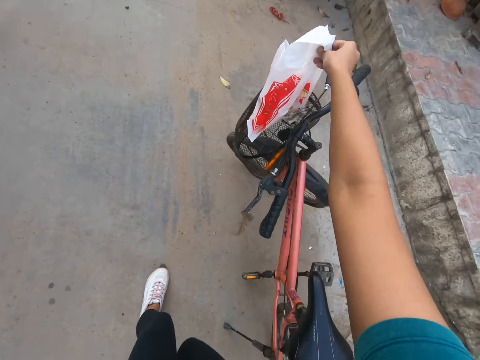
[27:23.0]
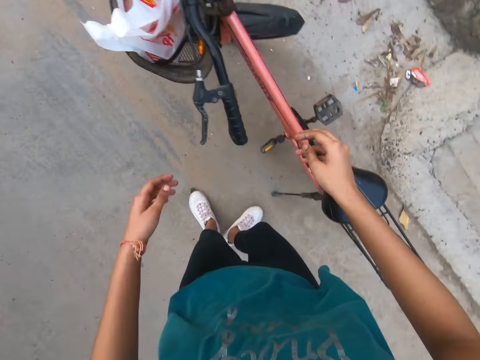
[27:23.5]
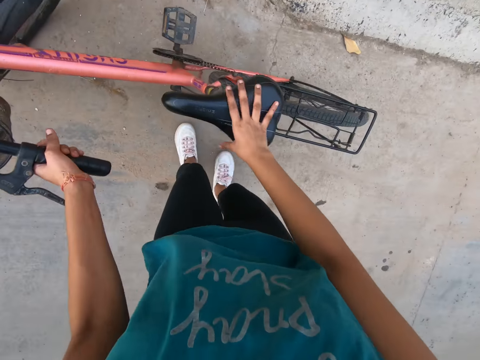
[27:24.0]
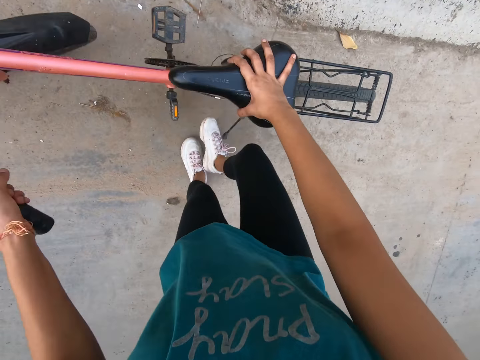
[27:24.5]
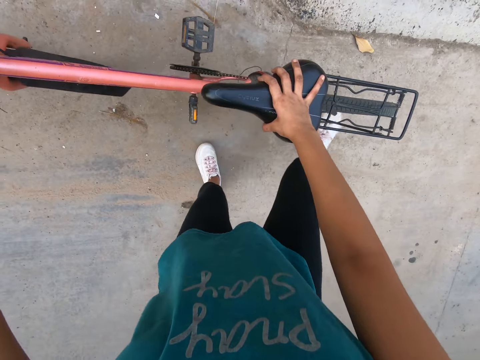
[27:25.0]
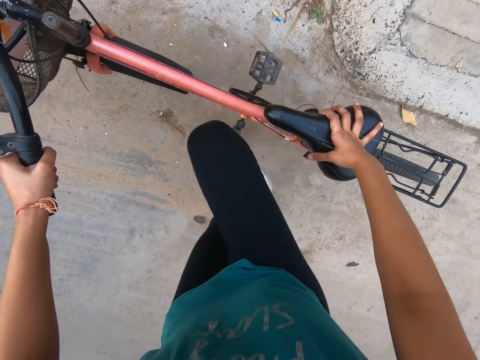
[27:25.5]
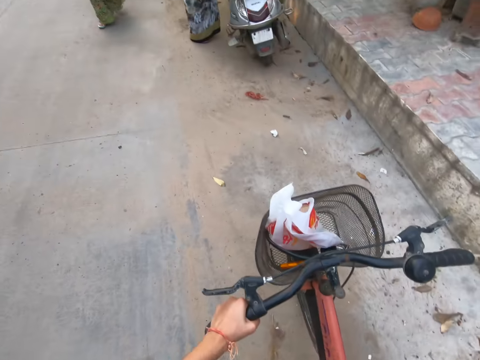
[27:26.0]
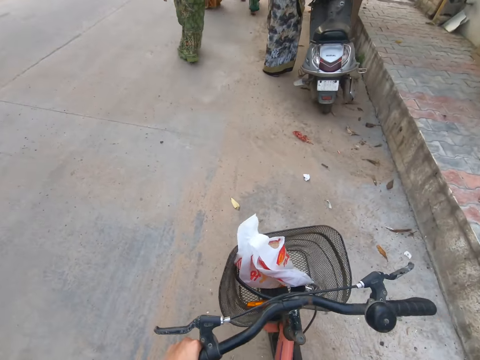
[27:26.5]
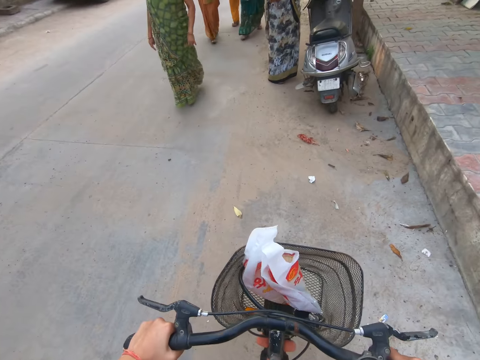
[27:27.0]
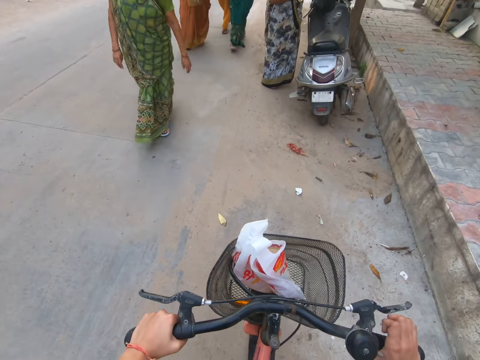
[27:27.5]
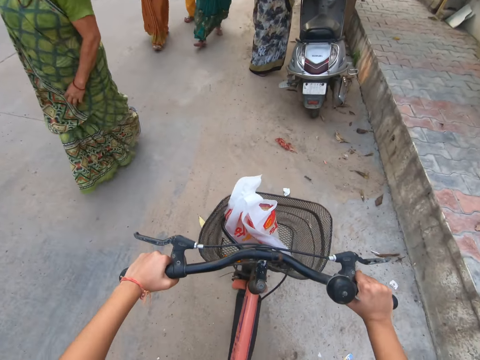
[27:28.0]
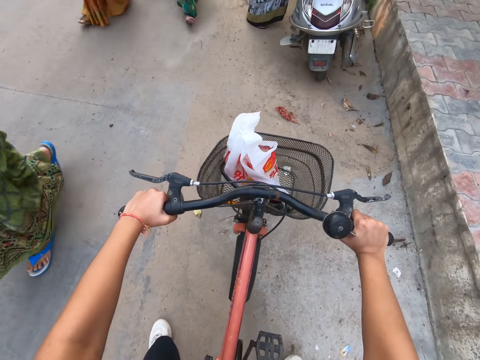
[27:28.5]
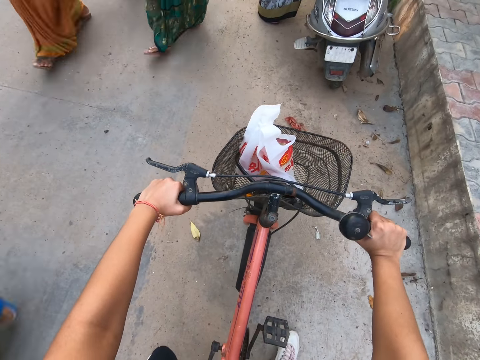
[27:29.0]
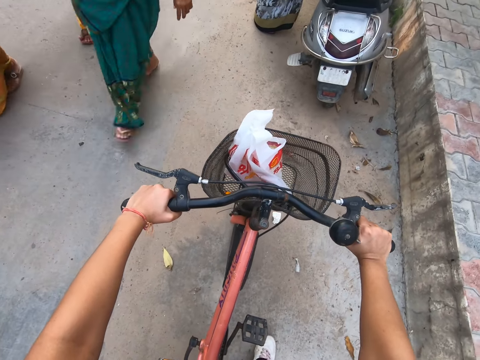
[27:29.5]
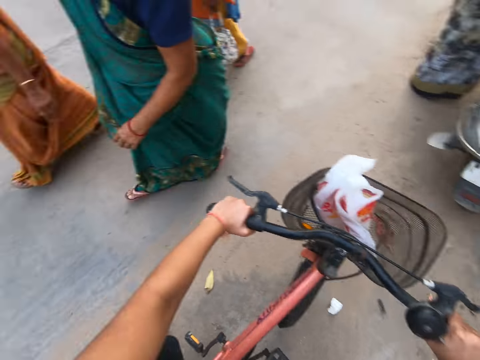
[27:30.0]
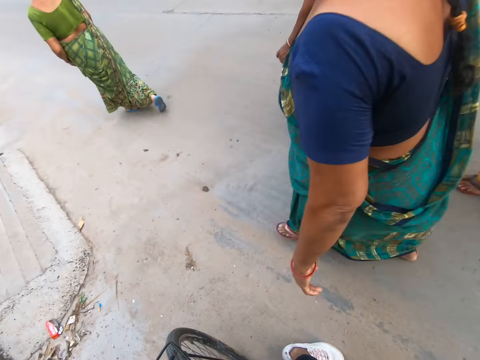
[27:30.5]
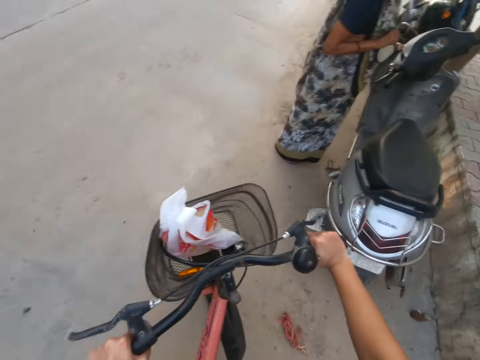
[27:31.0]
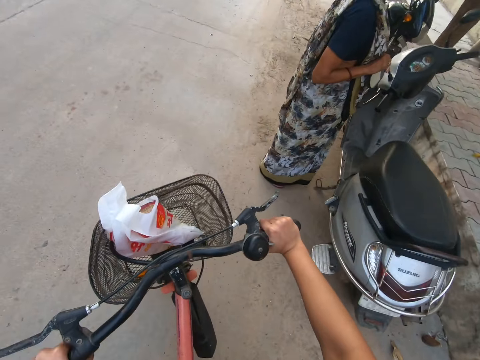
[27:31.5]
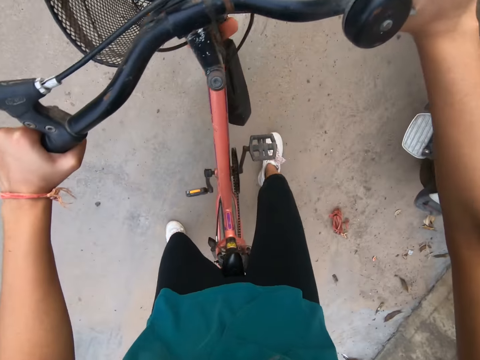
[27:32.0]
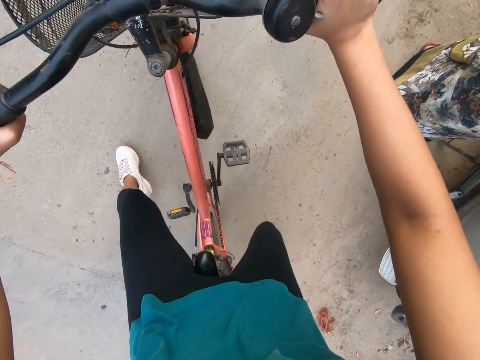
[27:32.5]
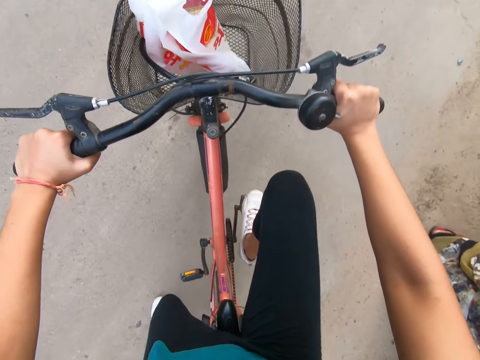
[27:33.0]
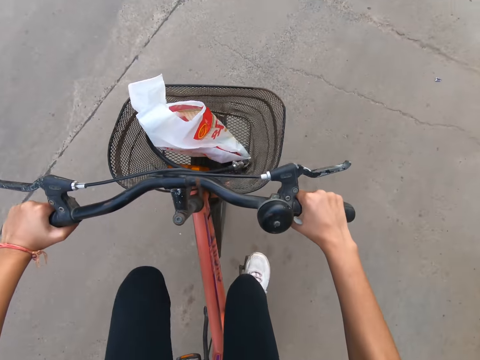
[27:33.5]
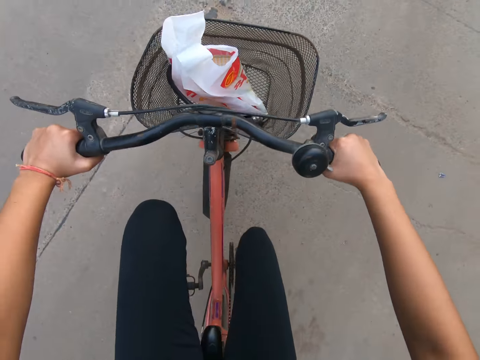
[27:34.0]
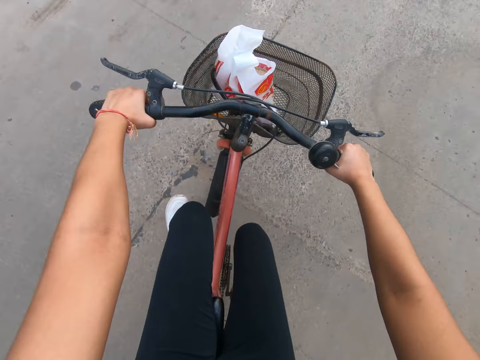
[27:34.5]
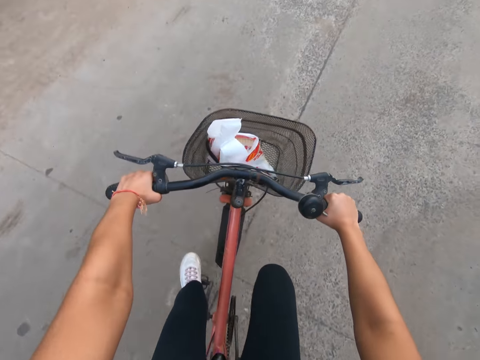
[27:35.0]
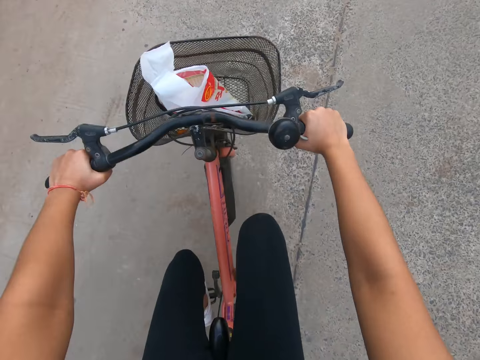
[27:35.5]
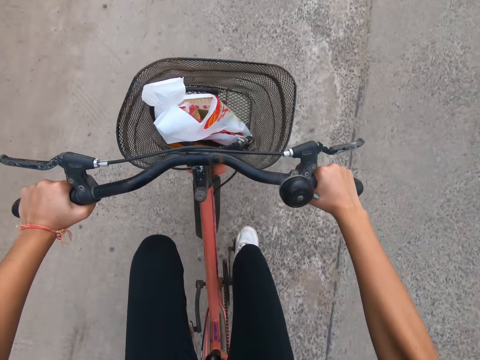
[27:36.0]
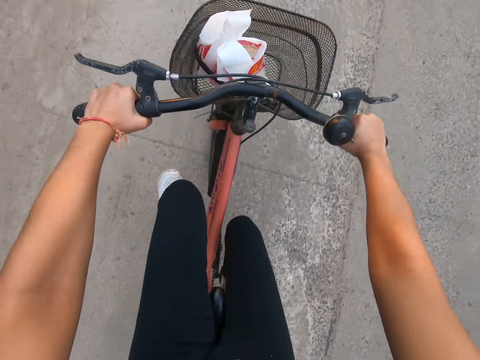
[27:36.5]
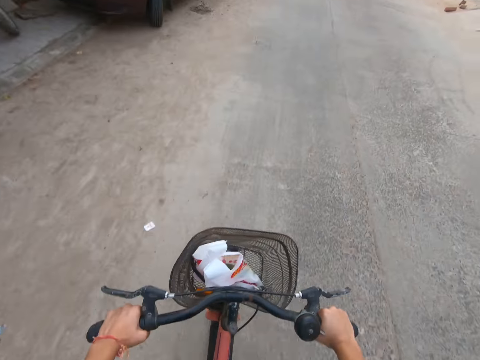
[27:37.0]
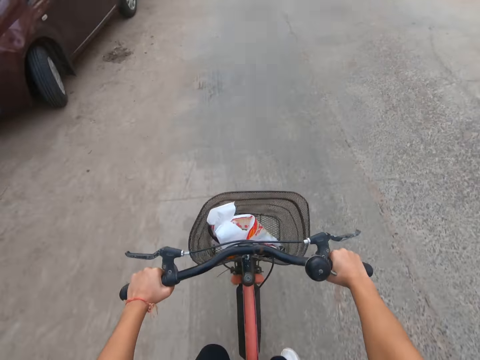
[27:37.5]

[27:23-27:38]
The camera wearer drops the plastic bag in a bicycle basket with her right hand. She climbs on the bicycle with both hands. She hits the bicycle stand on the floor with her right leg. She adjusts the bicycle. She rides the bicycle on a road with both hands. She rides past a woman. She rides past another woman. She rides past another woman. She rides past another woman. She rides past another woman.

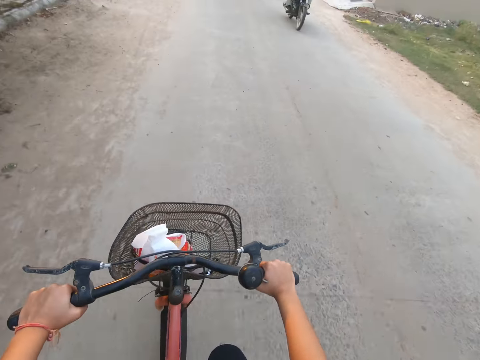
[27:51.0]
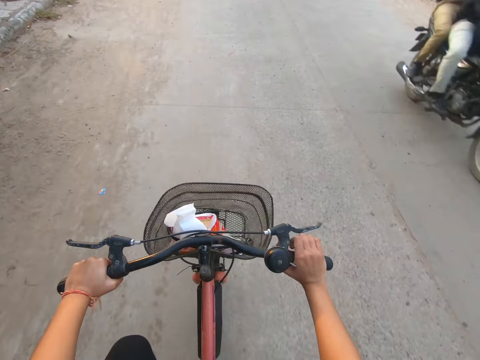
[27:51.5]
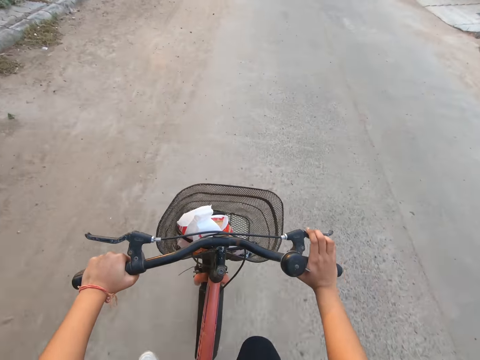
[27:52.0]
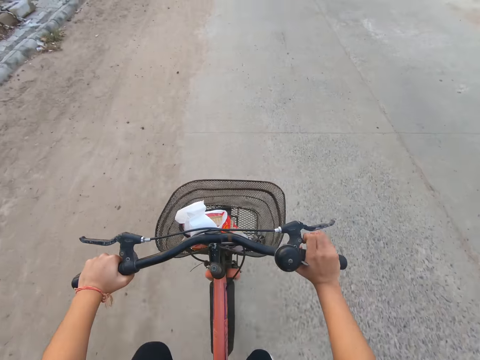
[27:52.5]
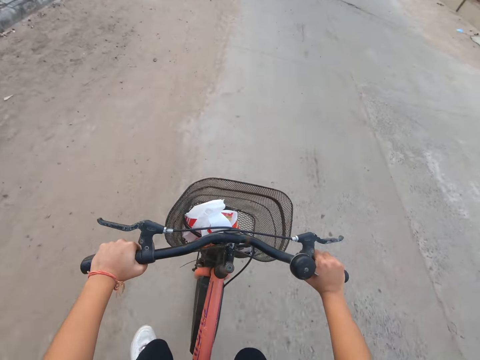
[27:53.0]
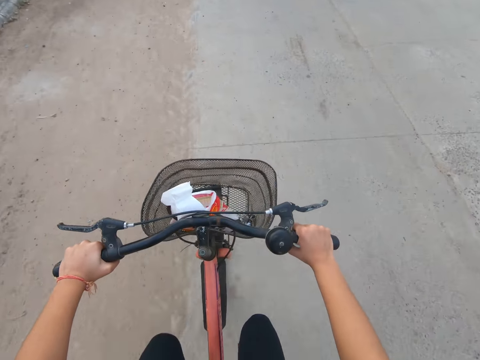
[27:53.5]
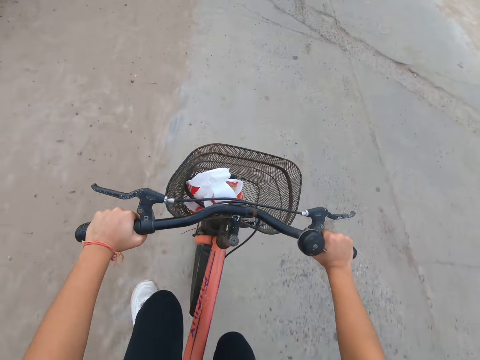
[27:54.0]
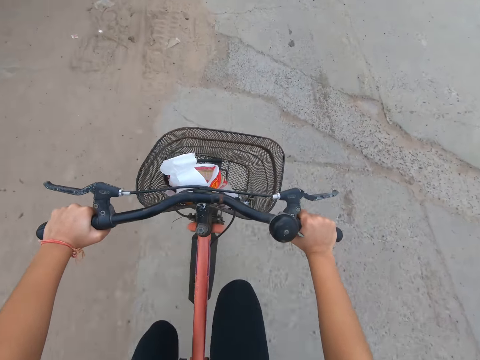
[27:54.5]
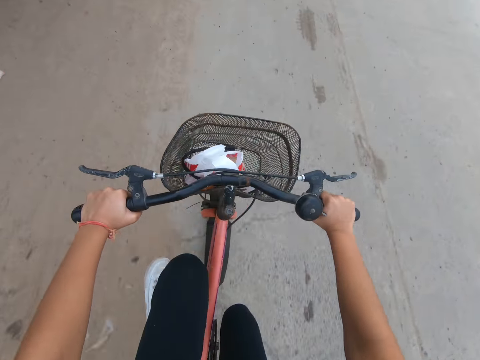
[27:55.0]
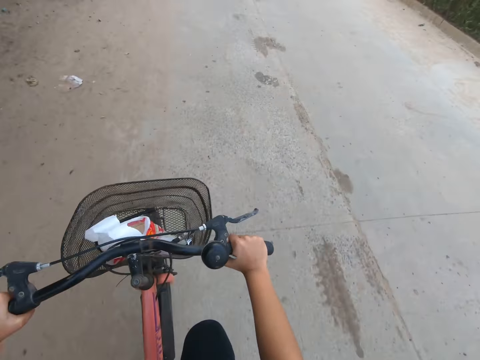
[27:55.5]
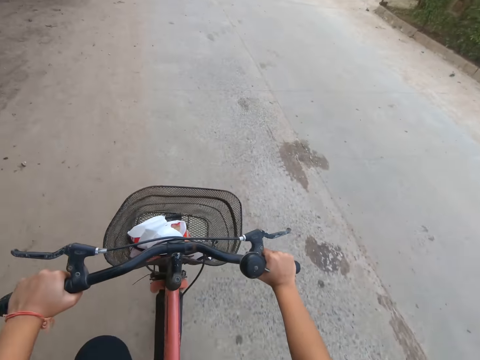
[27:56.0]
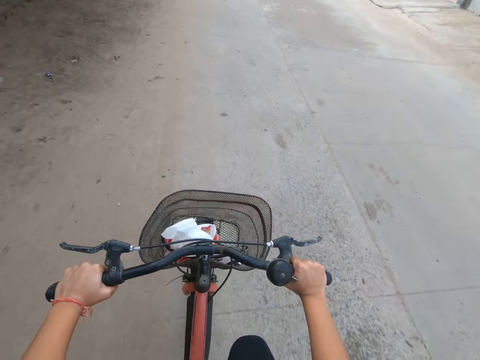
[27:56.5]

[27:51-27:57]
The camera wearer rides past a bike.
